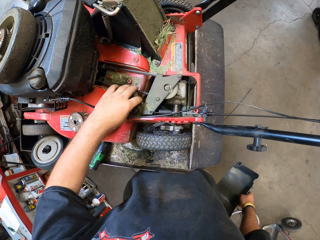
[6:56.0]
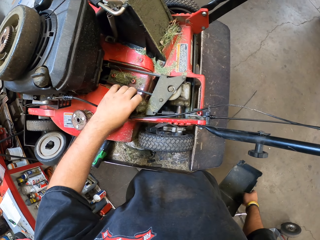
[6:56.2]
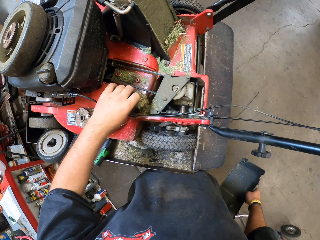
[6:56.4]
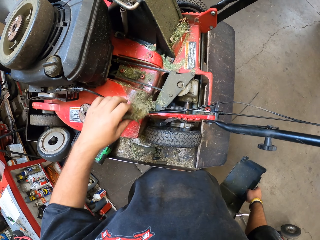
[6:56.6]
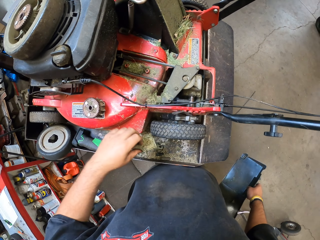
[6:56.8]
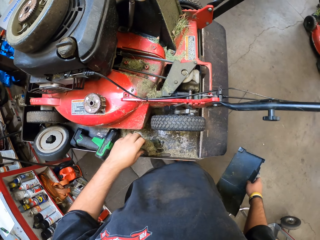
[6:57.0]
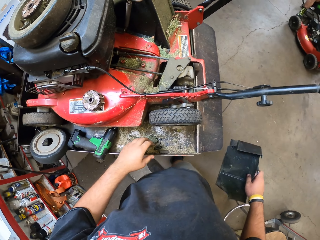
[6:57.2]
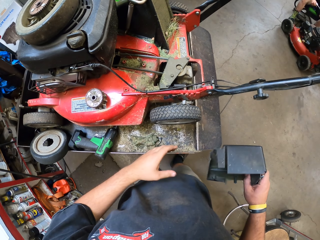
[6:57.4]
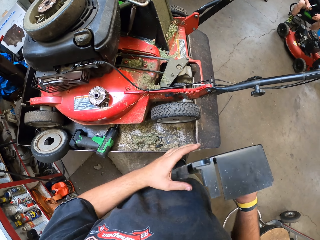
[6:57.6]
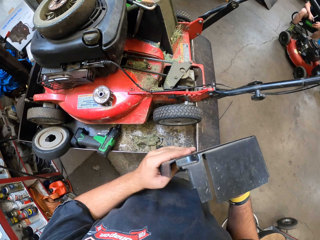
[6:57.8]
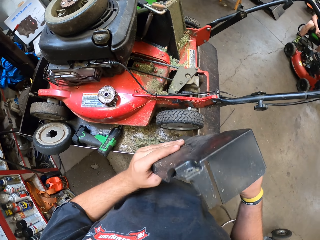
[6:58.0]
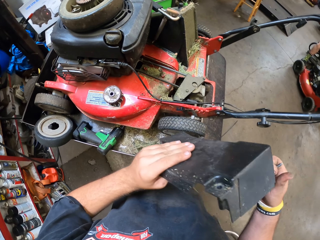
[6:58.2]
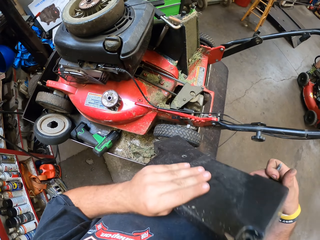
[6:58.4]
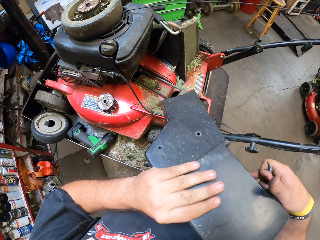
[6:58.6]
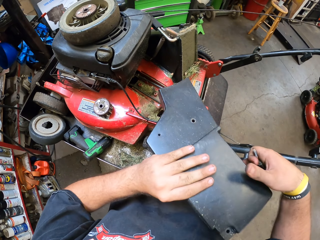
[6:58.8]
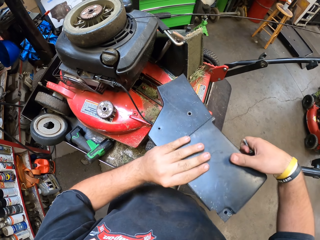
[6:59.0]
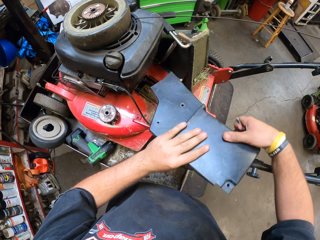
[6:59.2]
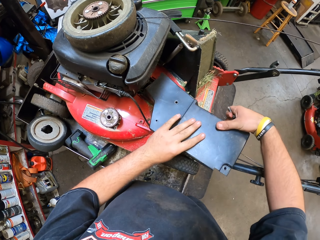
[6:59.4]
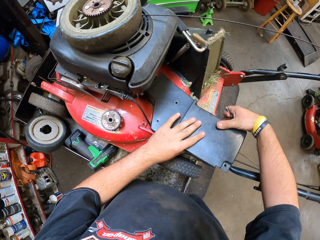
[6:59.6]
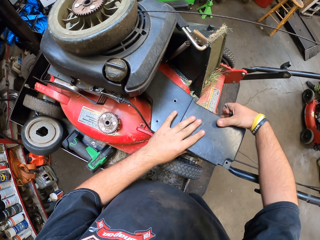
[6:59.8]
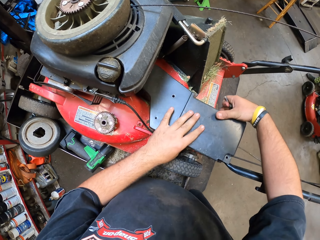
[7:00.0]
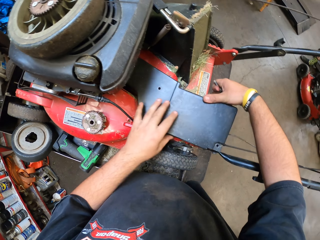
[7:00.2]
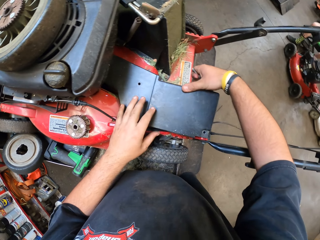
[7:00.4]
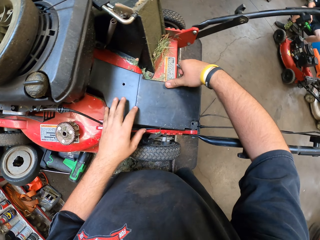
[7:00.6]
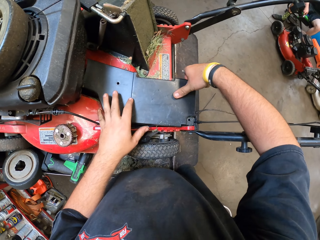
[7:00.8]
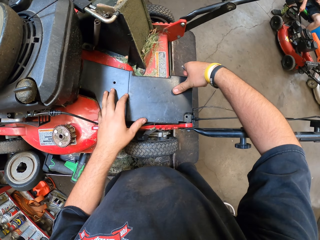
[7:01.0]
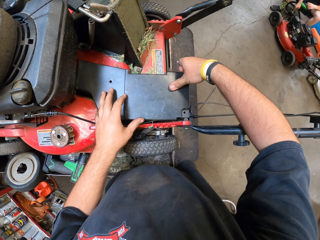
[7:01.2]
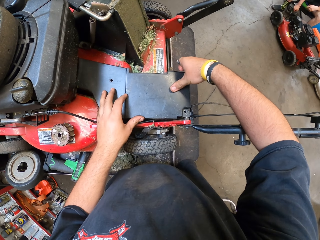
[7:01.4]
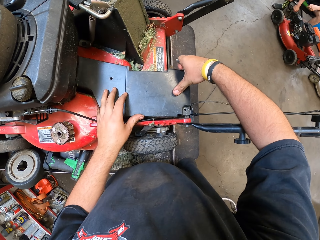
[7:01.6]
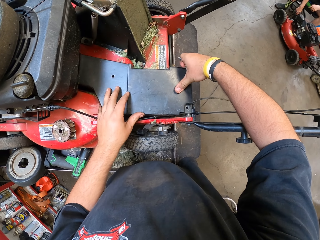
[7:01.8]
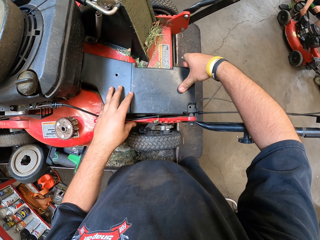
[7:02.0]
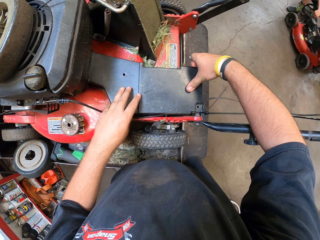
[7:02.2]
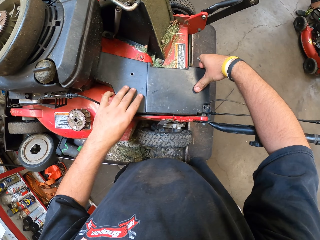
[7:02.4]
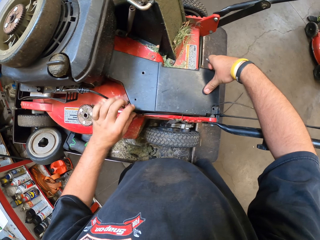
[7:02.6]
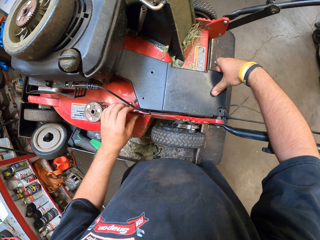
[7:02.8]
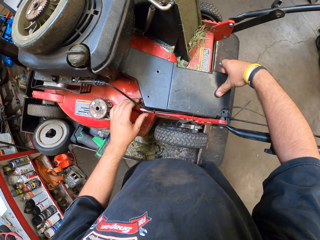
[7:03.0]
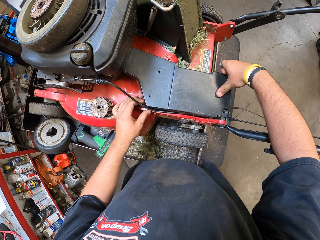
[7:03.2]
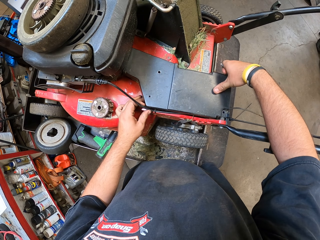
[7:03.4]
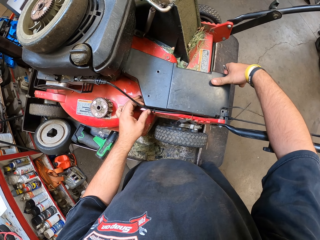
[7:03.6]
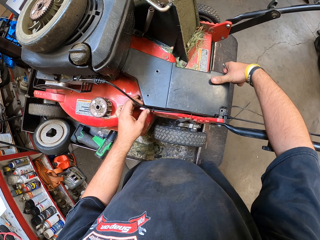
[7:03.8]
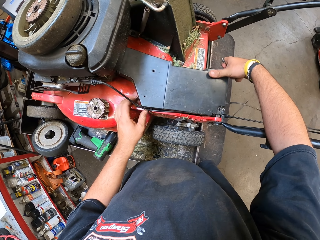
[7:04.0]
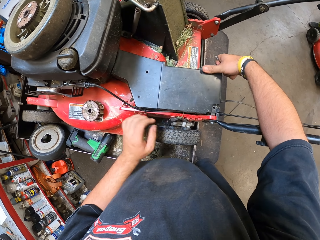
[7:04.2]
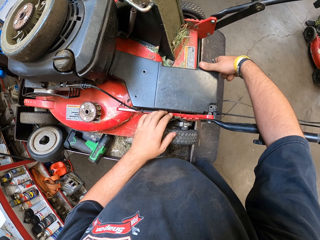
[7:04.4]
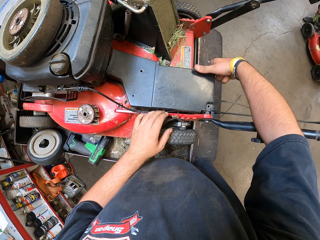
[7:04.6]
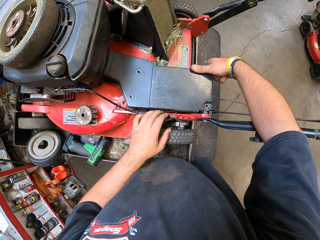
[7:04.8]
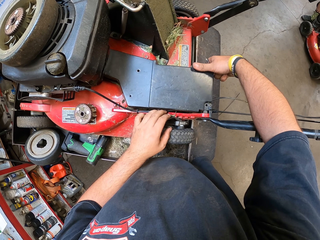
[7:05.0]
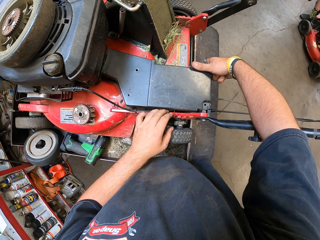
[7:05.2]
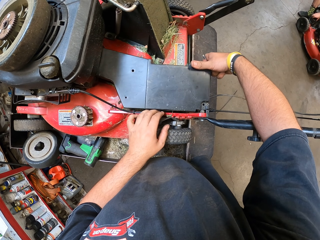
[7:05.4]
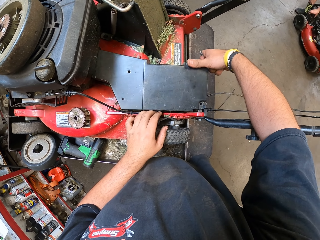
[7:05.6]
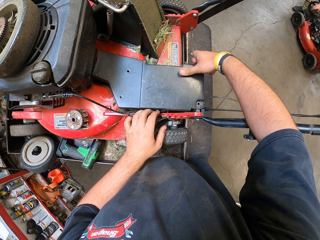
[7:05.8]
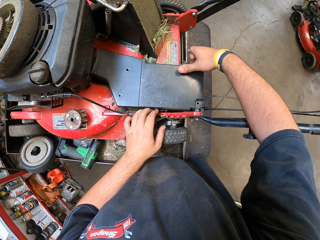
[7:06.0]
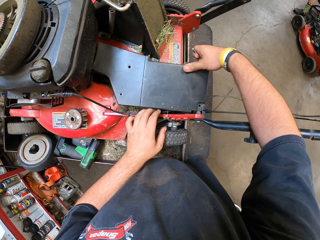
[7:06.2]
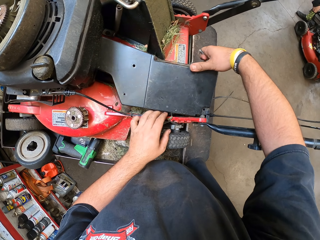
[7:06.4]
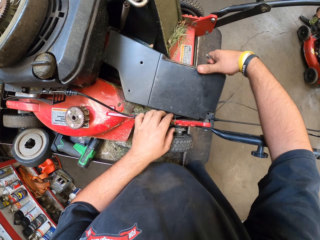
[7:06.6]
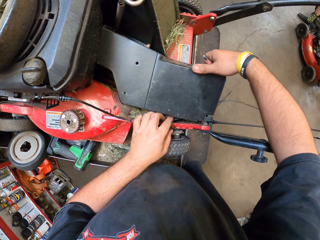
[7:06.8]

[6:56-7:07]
The camera wearer lowers the hand. They remove the grasses from the lawn mower with the left hand. They put the grasses on the metal trough with the left hand. They hold a side discharge cover with both hands. They fix the cover on the lawn mower with both hands.

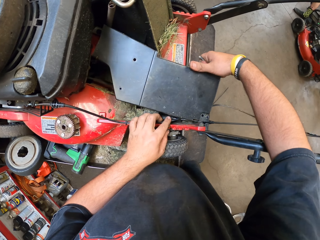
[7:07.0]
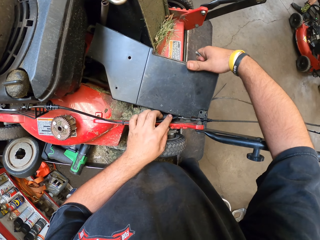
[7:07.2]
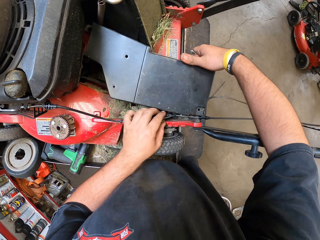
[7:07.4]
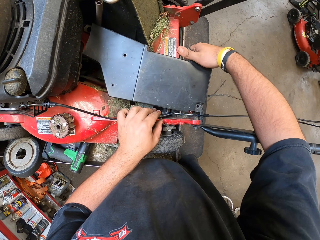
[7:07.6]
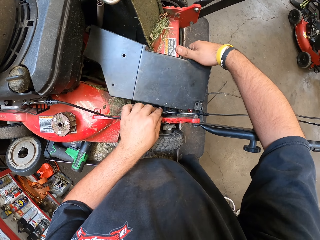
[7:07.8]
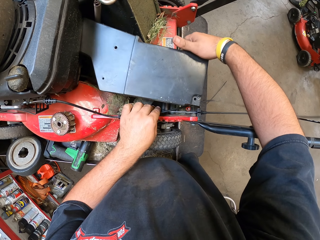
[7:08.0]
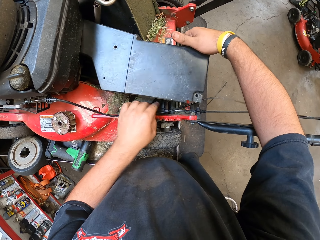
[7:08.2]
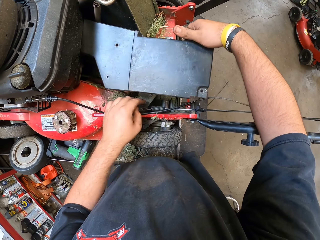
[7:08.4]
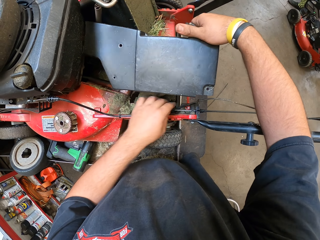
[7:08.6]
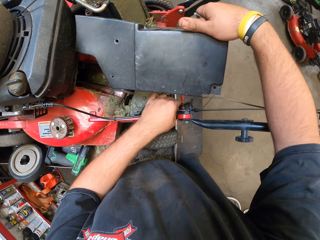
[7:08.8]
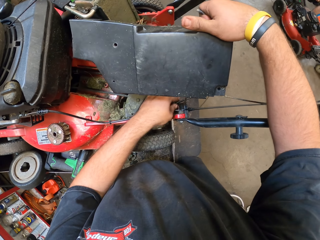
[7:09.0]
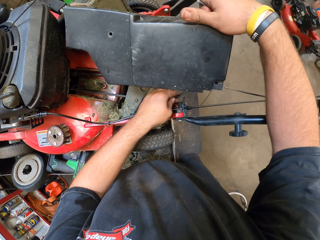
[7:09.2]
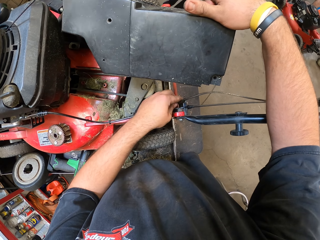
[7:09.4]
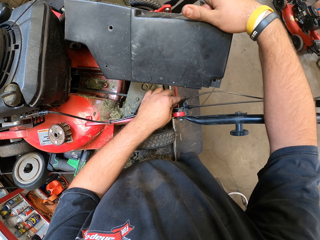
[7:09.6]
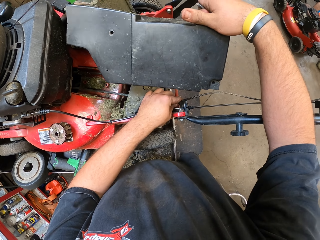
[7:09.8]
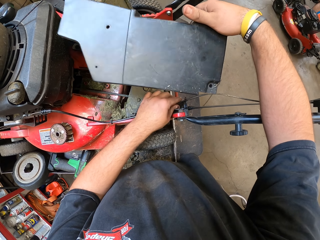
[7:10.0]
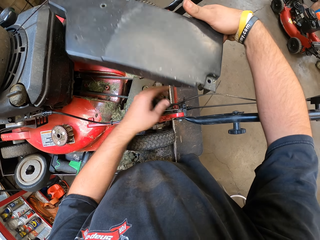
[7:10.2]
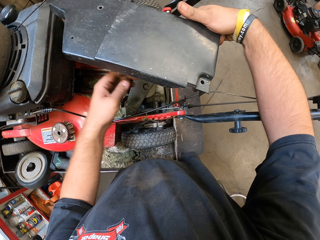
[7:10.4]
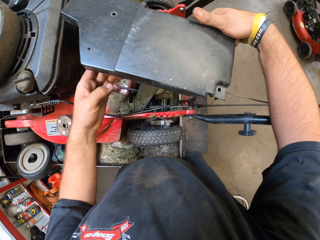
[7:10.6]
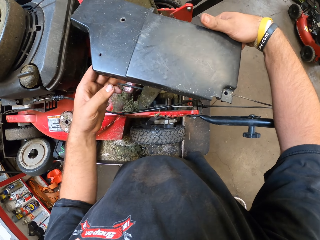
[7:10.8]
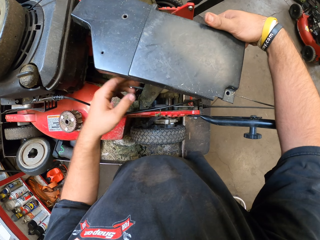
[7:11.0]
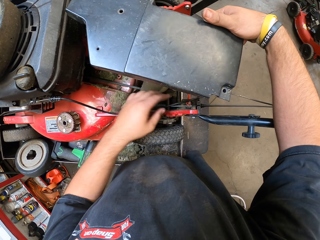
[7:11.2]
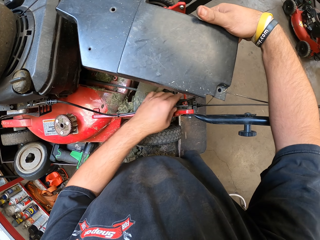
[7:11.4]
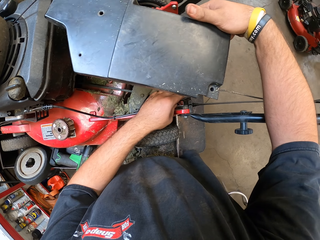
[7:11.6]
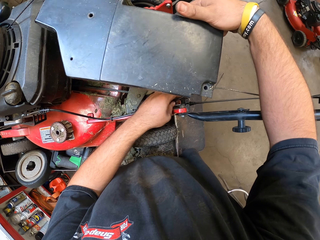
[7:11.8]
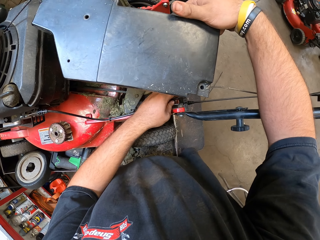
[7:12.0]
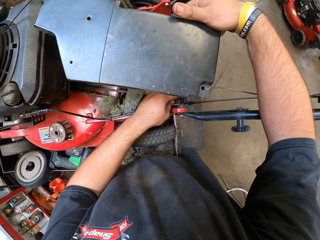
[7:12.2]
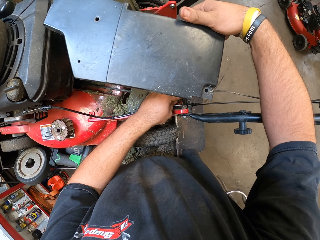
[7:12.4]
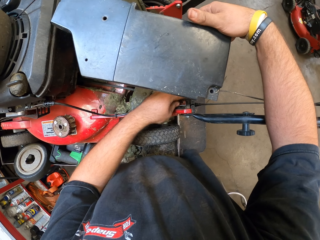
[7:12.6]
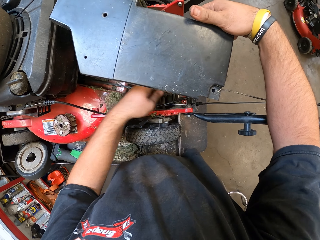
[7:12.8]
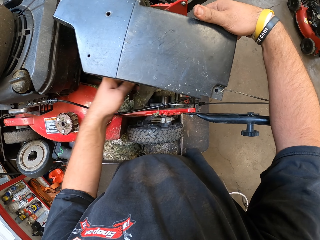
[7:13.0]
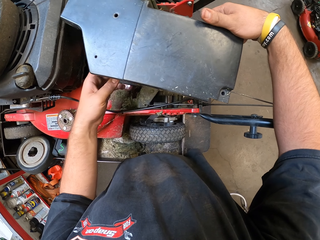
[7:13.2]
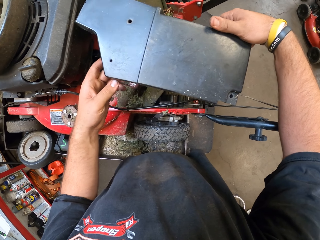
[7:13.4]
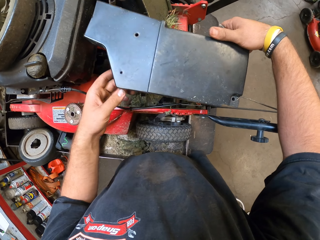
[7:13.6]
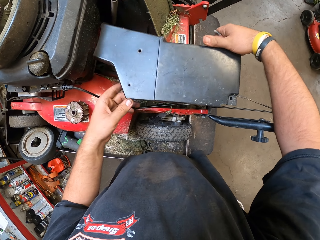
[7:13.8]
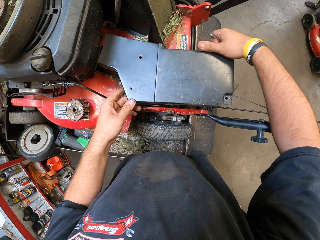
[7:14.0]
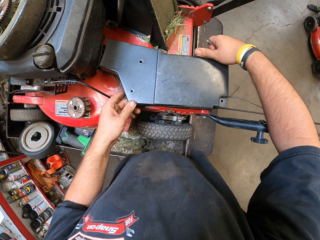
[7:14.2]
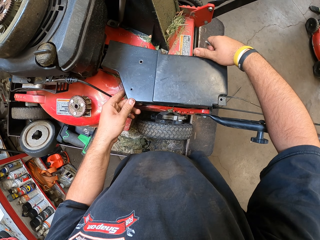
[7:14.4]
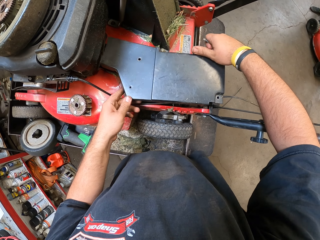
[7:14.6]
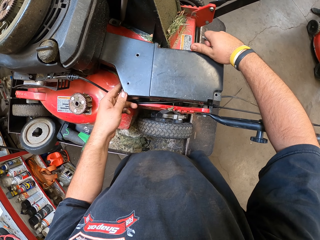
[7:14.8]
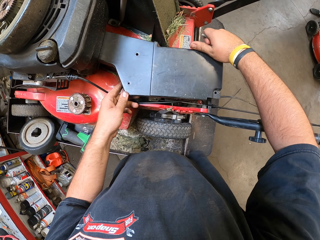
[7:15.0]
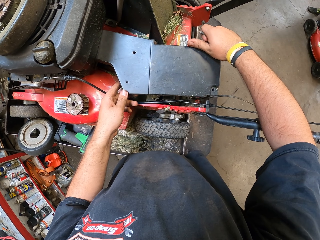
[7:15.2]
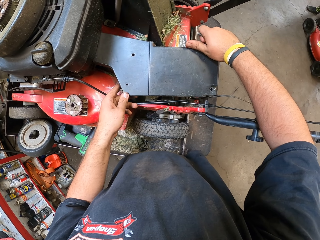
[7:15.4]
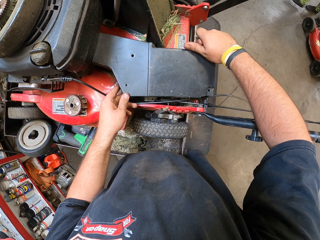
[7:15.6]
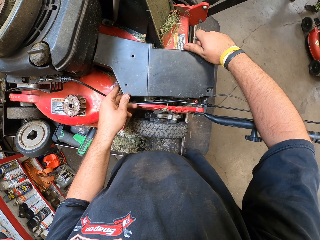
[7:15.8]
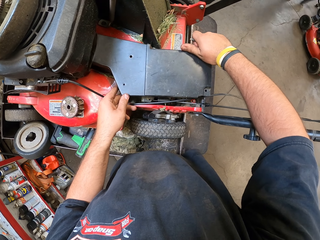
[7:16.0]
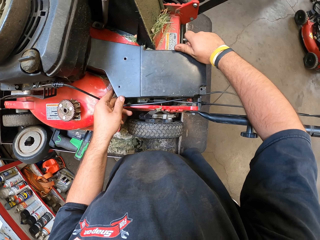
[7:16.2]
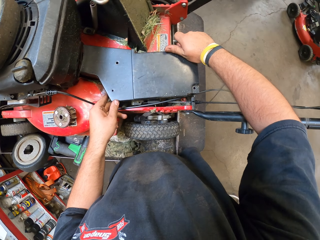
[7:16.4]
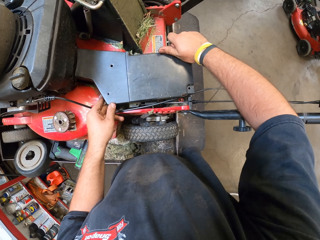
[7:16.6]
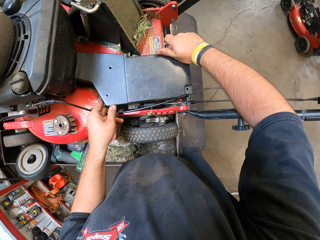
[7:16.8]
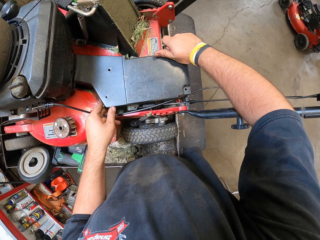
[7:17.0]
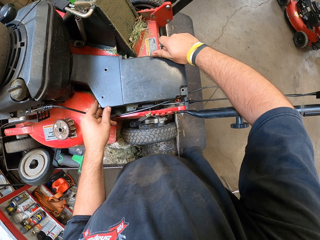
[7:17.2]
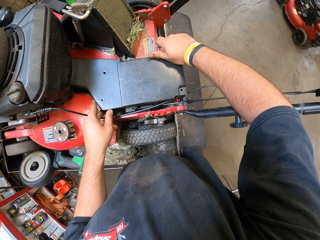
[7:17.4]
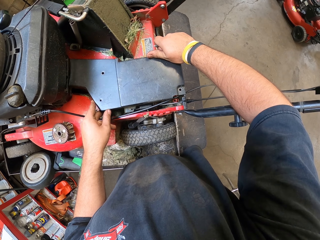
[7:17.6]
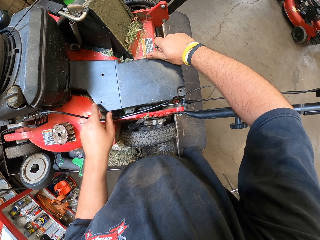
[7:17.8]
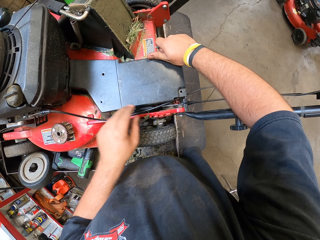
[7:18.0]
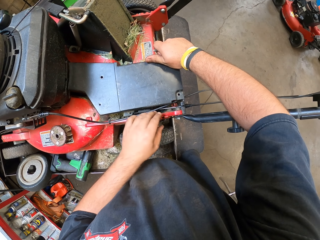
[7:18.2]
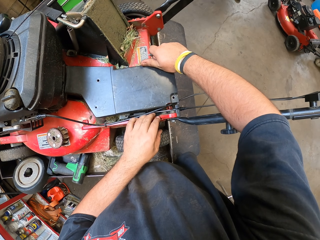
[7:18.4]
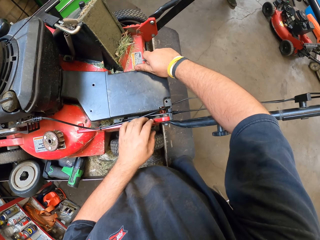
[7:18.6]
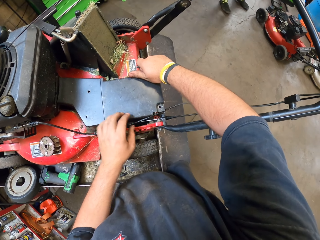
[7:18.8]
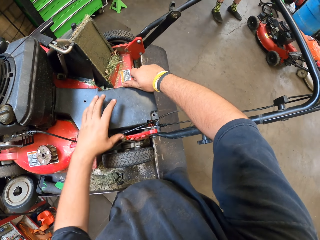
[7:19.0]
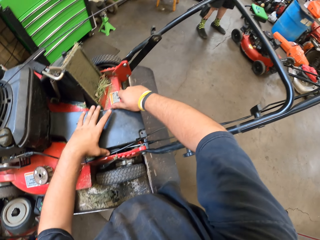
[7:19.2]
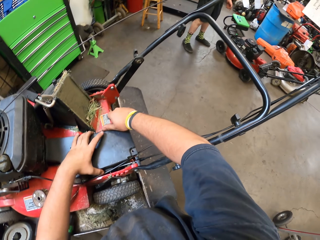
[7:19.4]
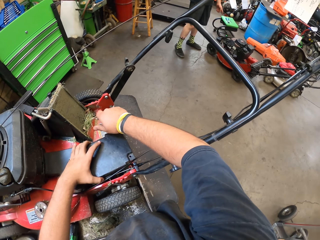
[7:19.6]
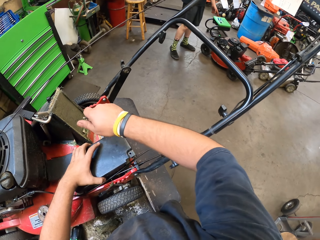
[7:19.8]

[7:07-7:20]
The camera wearer touches the cables with the left hand and moves the wire. They fix the cover on the lawn mower with both hands.
